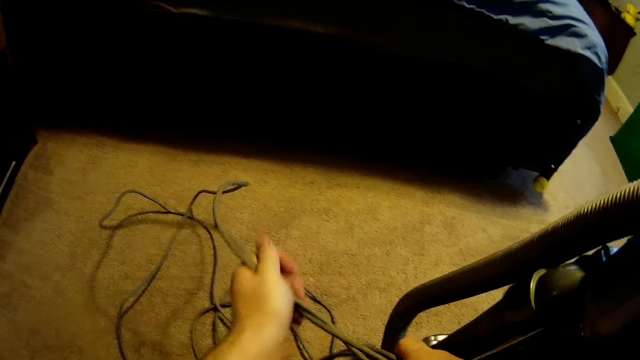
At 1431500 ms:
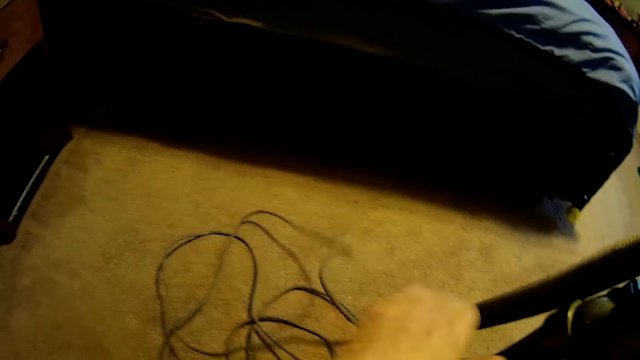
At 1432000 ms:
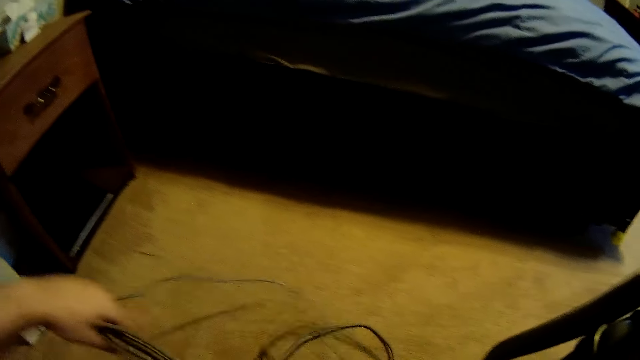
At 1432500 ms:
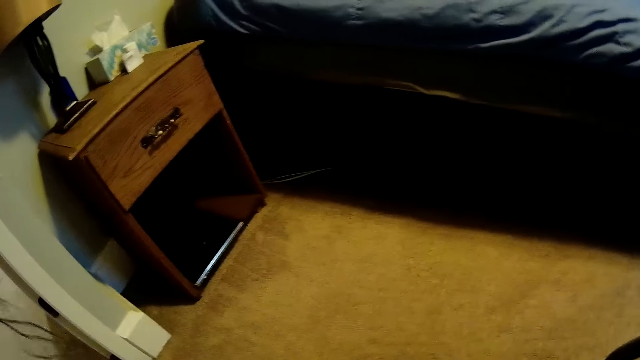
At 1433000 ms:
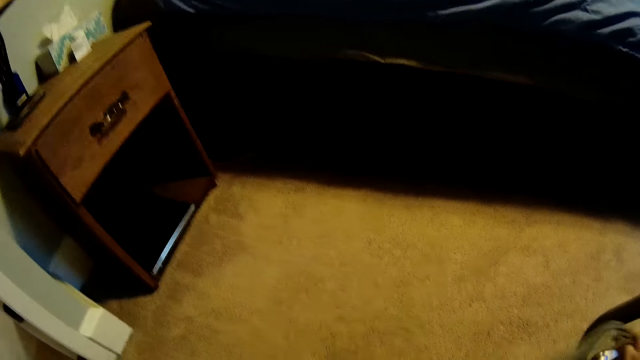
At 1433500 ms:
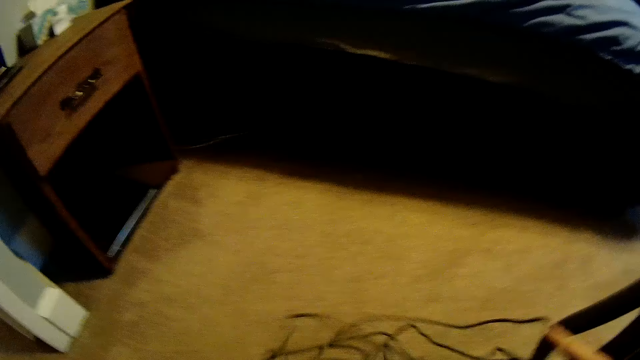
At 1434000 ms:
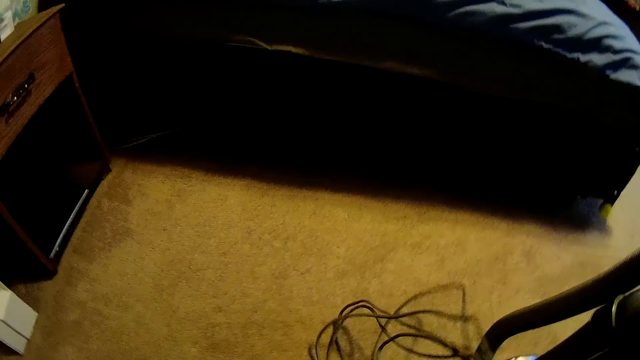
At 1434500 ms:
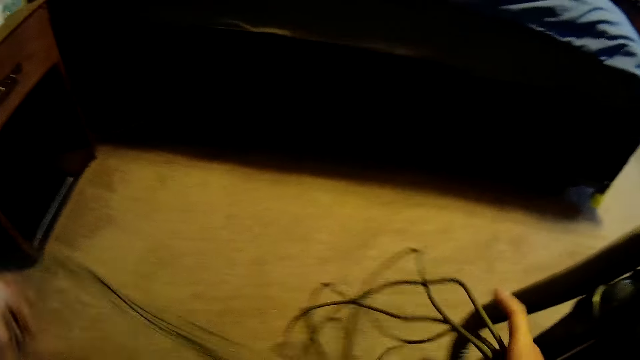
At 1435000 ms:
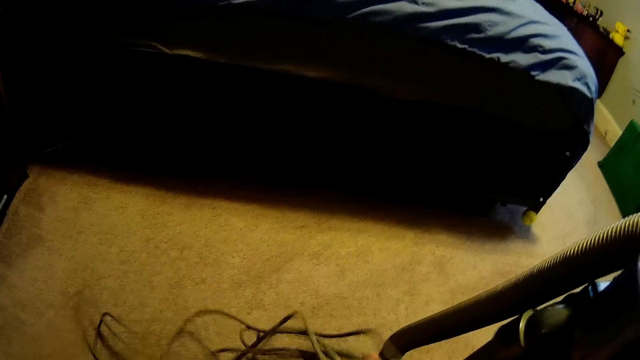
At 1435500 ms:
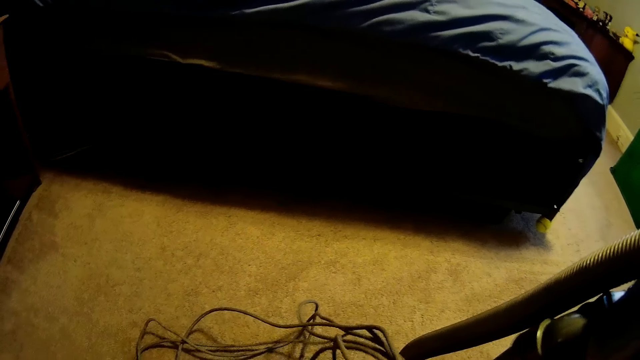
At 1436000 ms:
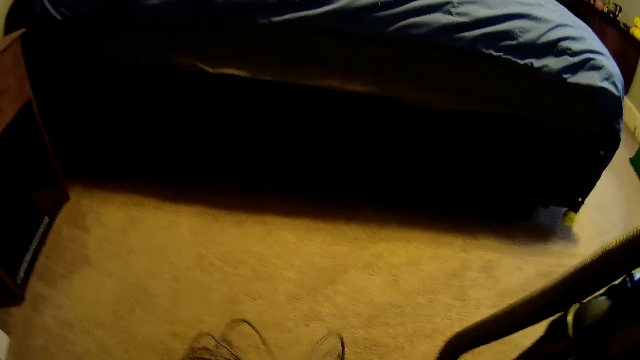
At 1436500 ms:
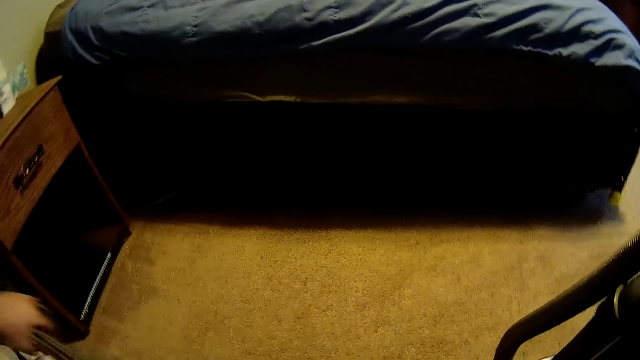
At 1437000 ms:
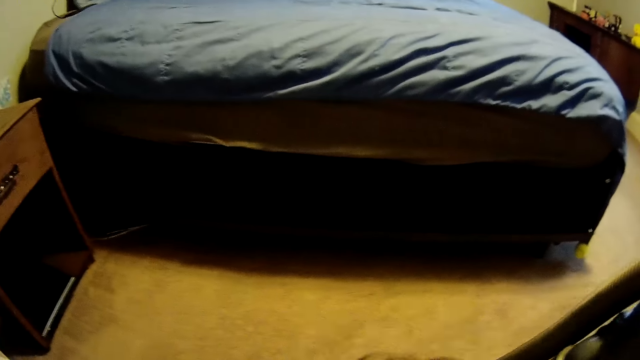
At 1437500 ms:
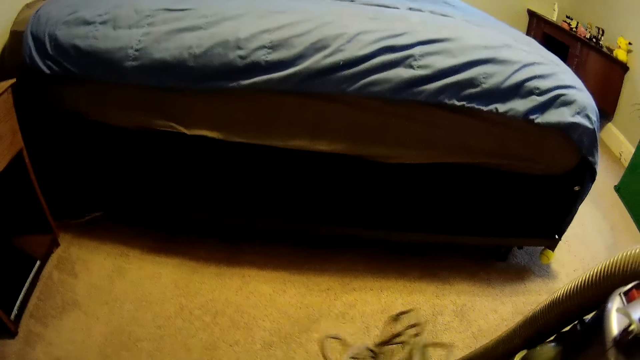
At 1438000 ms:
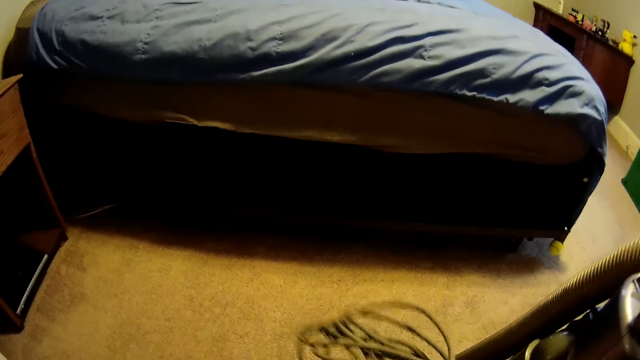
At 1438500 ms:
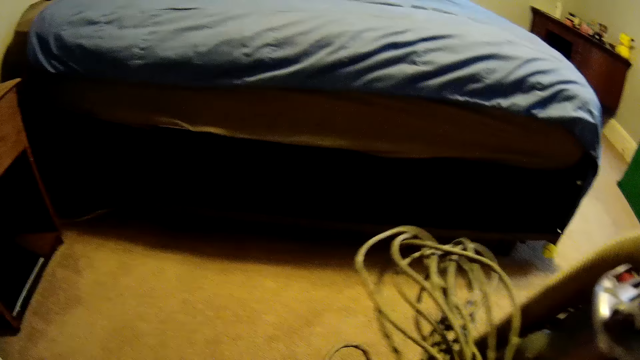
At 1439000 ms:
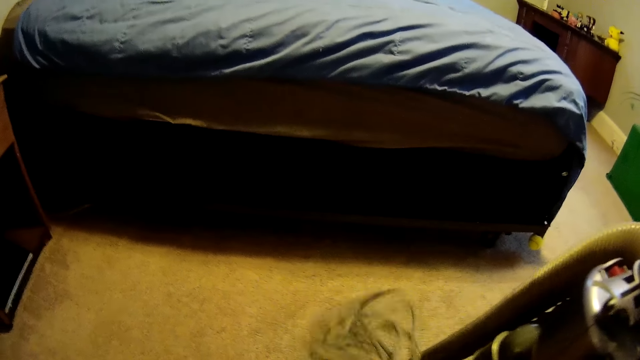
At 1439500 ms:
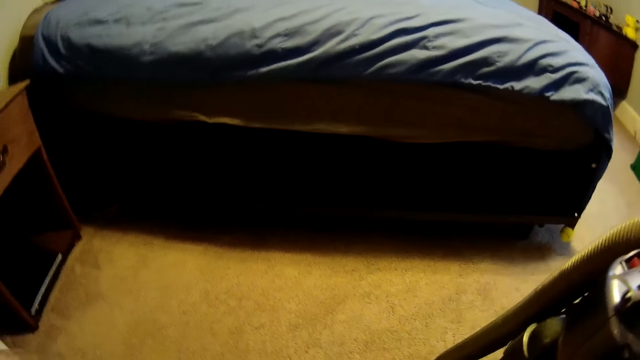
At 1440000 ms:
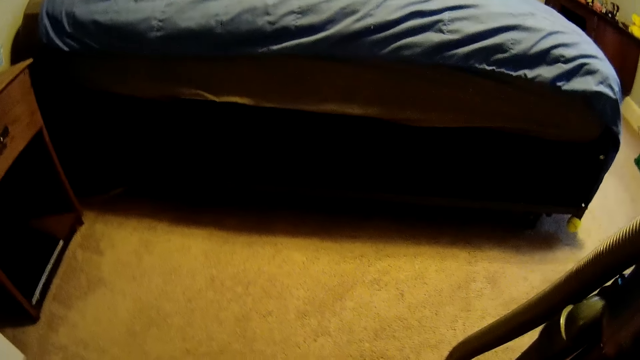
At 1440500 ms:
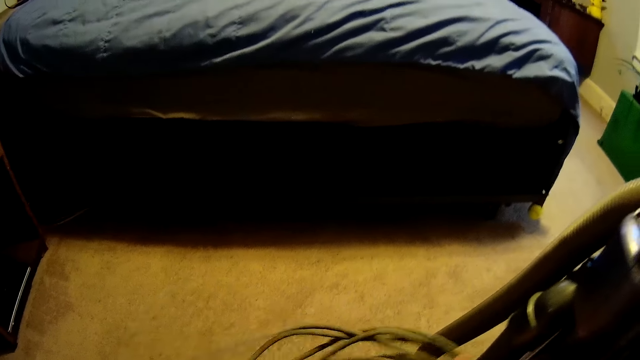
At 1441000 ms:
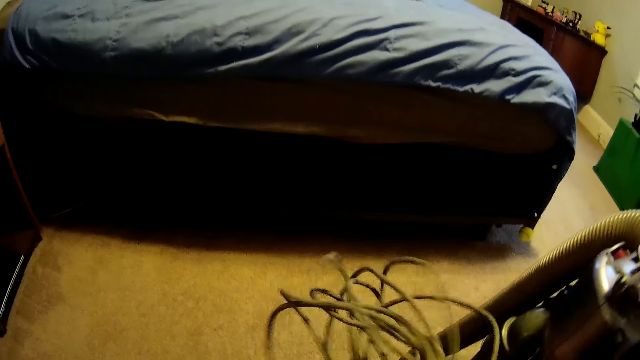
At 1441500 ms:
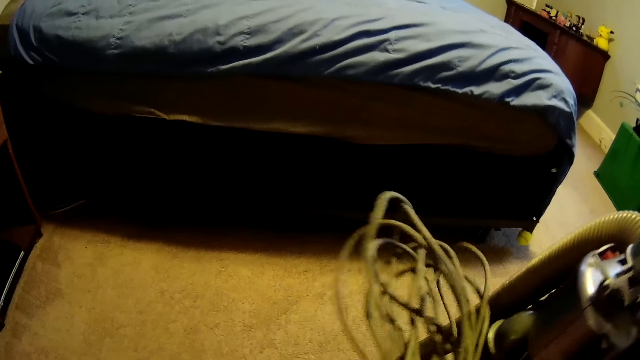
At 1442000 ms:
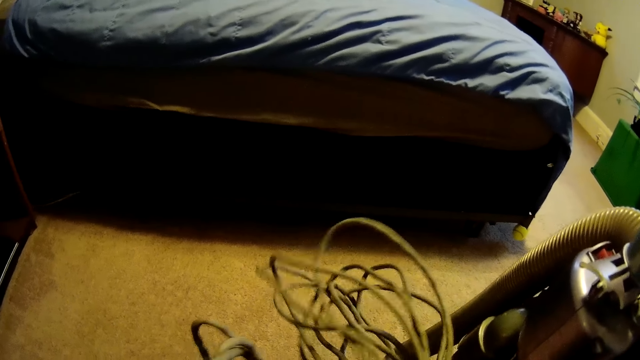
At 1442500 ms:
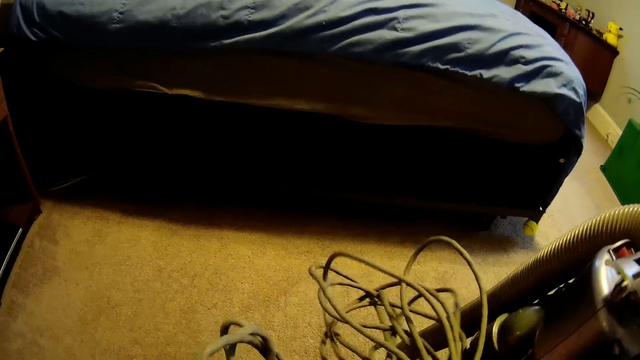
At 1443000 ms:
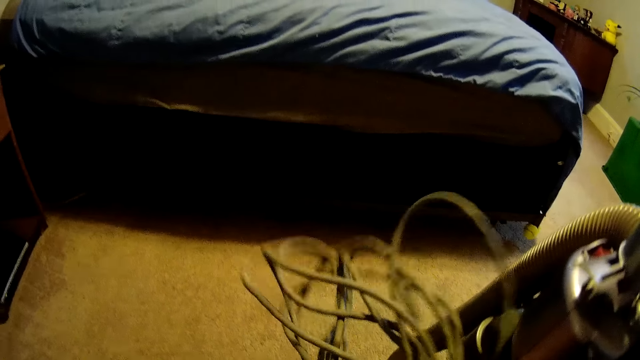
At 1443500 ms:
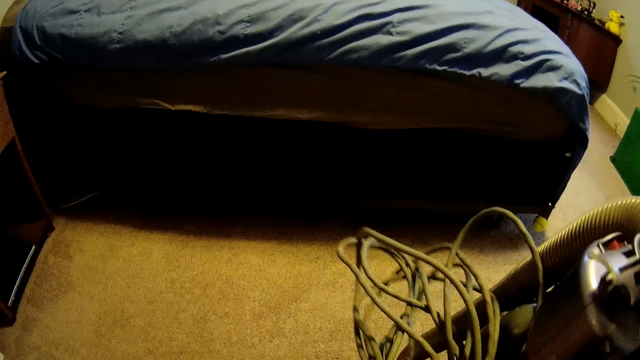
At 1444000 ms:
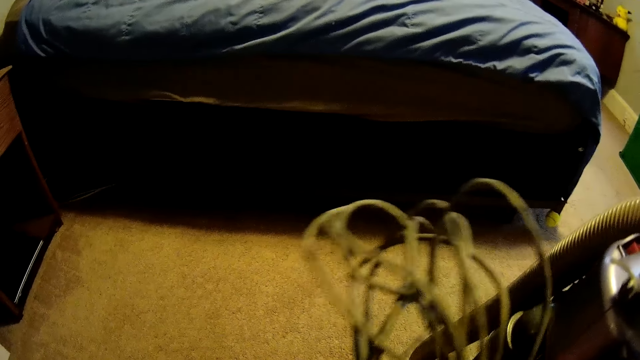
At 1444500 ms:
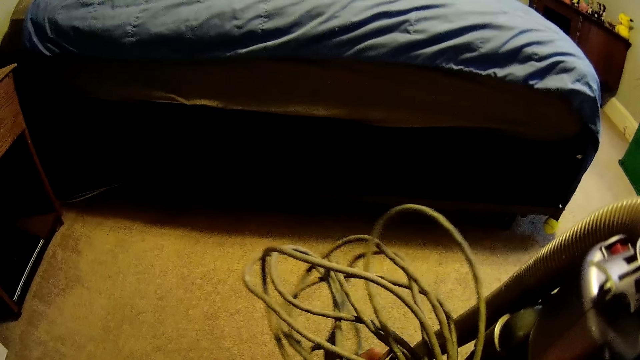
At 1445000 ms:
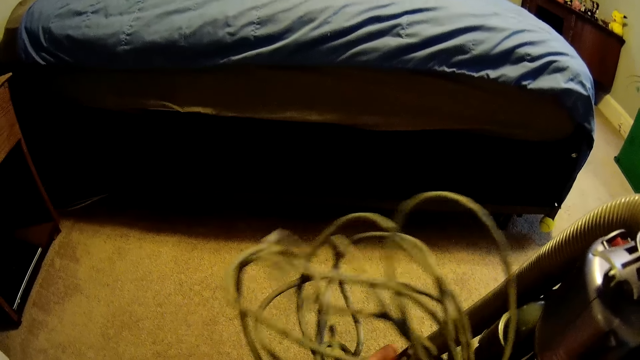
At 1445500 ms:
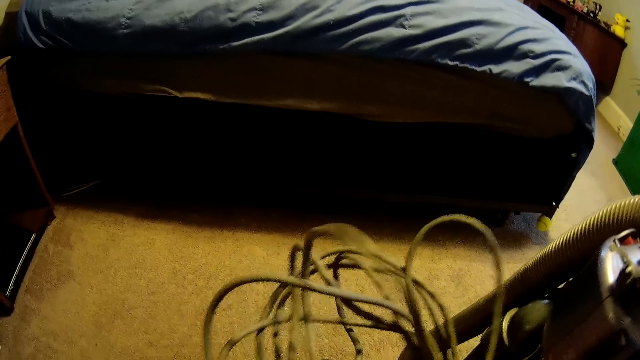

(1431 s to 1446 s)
The camera wearer folds a wire. They pull a cord from the vacuum cleaner. They fold the cord.

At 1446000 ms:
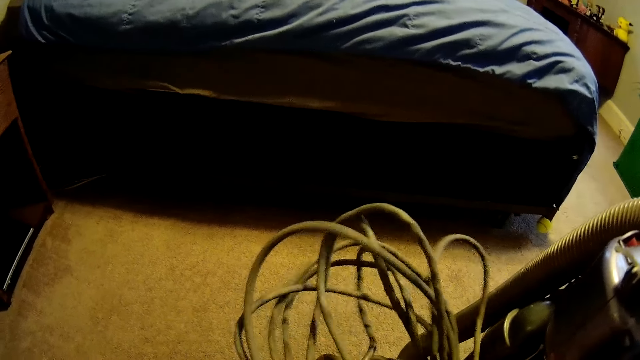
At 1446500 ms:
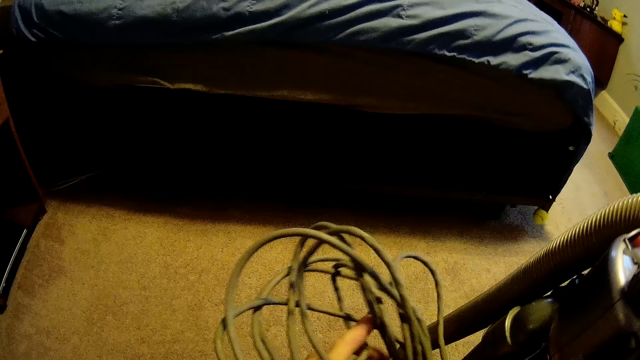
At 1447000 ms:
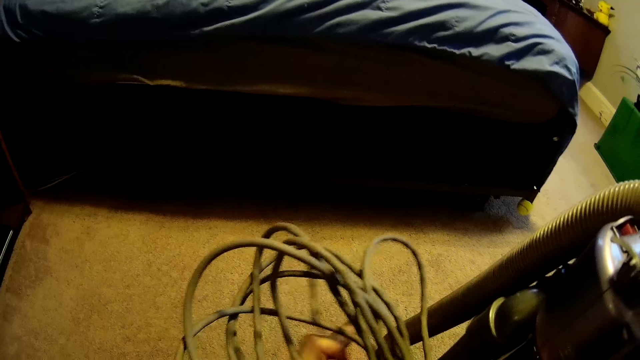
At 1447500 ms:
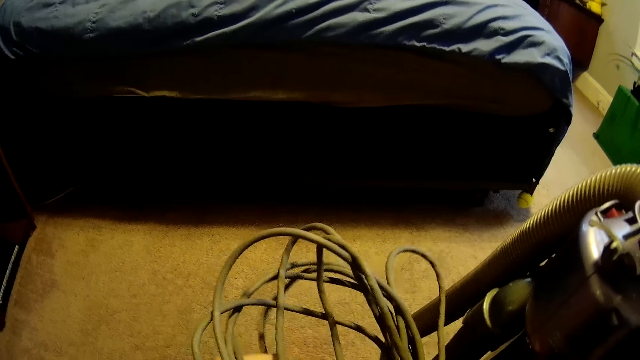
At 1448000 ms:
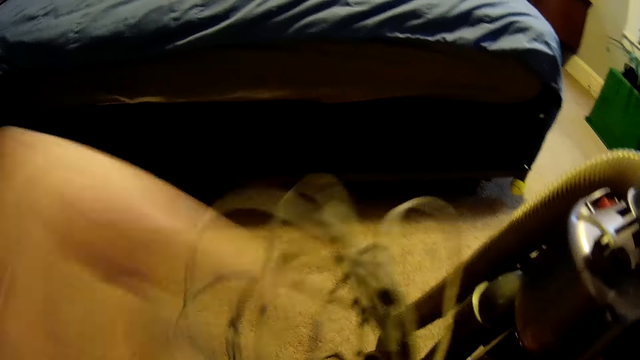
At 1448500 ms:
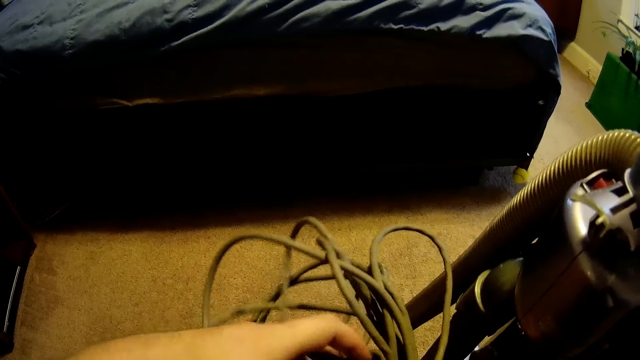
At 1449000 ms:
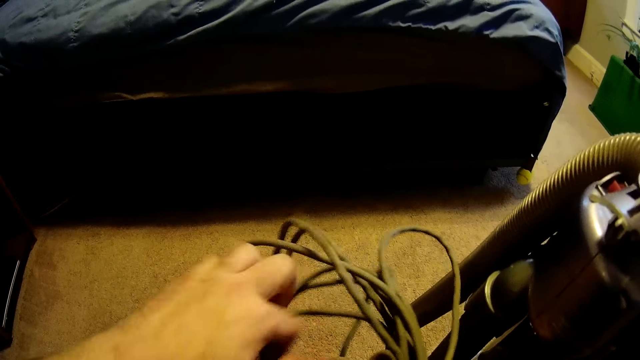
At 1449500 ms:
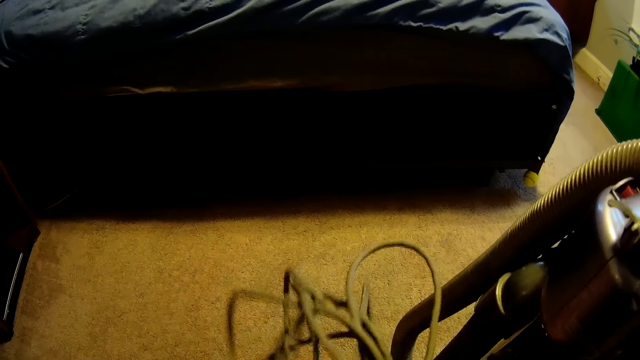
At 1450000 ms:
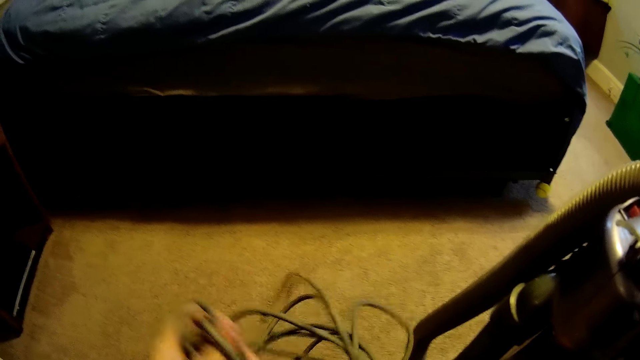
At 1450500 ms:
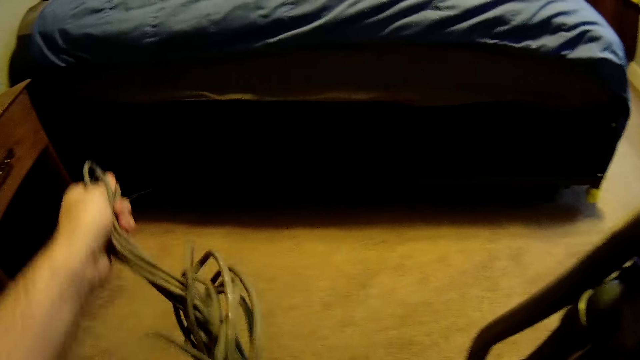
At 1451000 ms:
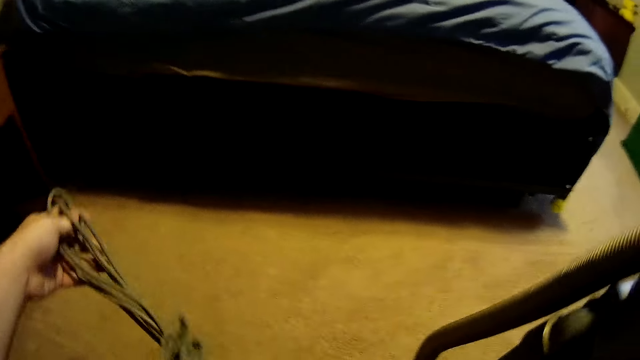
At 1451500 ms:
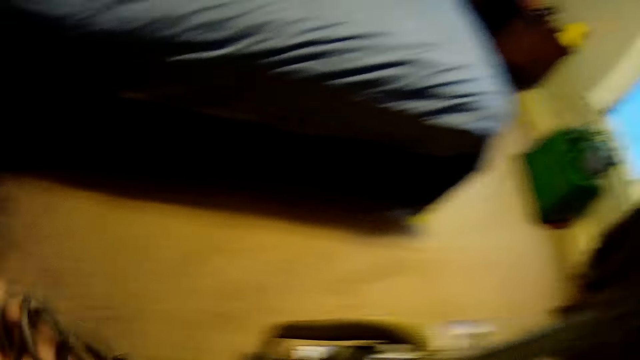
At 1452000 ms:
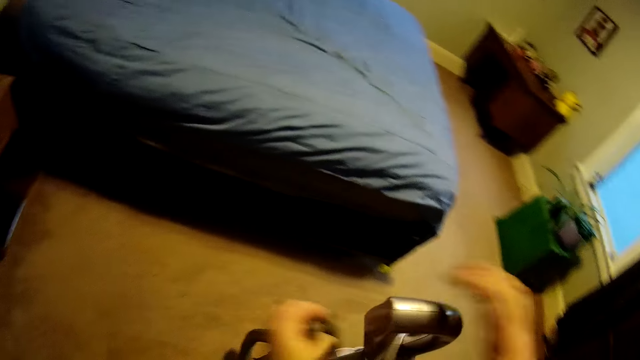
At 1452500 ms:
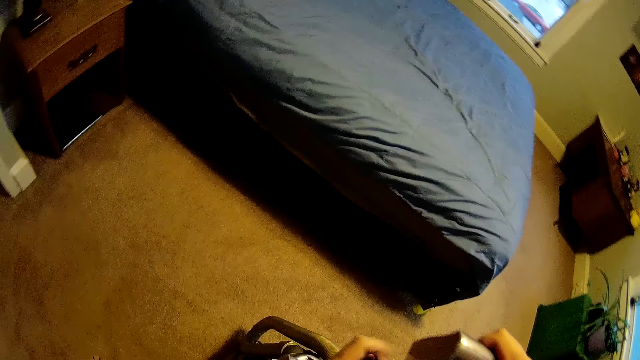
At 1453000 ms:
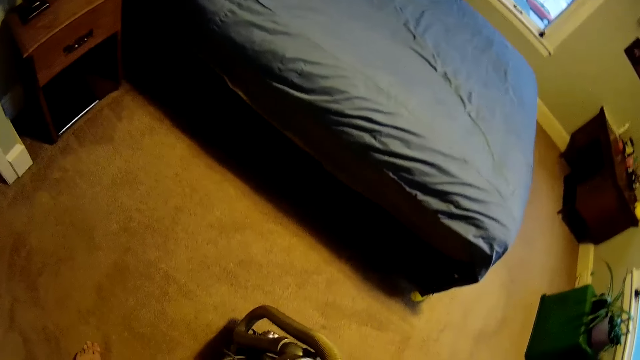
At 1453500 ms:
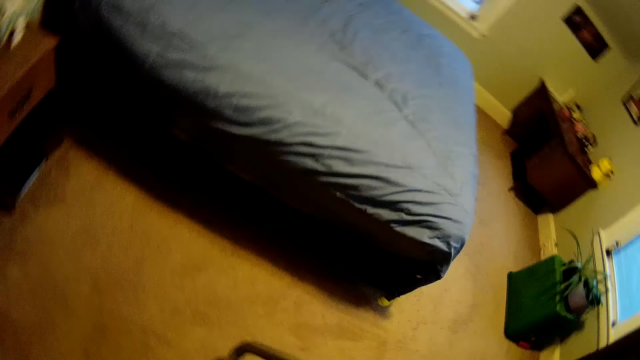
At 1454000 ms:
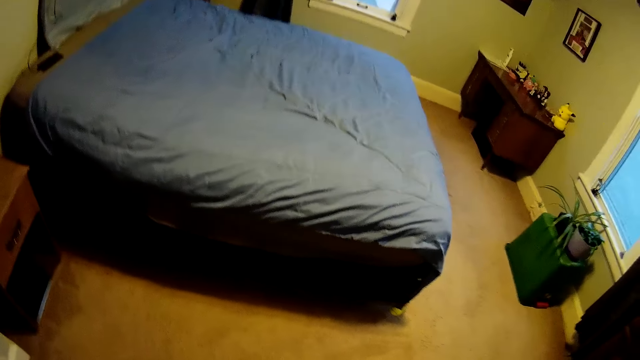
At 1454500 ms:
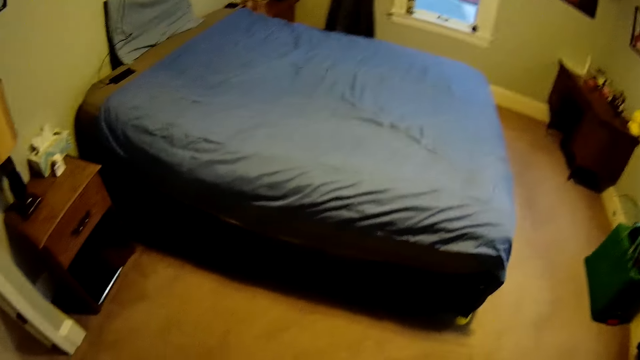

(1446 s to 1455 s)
The camera wearer ties the wire or vacuum cord onto the machine. They hold the cord.
